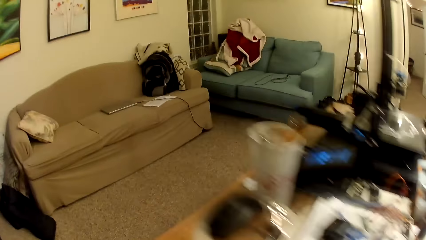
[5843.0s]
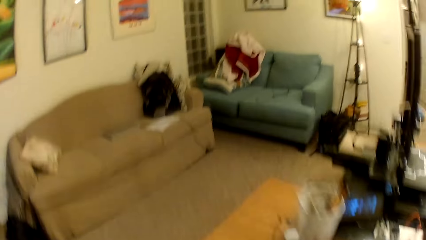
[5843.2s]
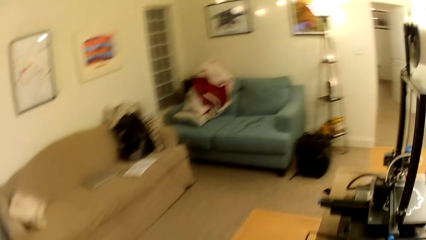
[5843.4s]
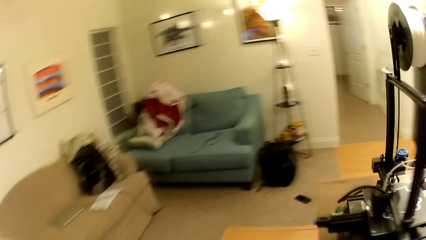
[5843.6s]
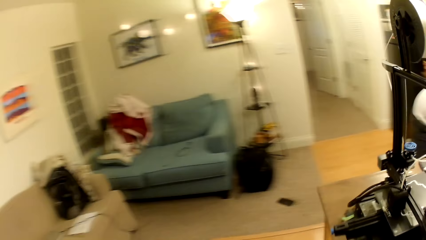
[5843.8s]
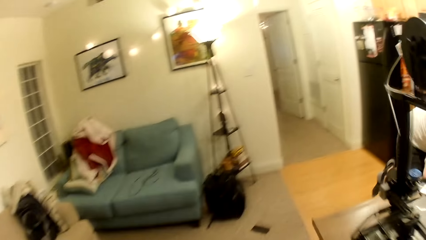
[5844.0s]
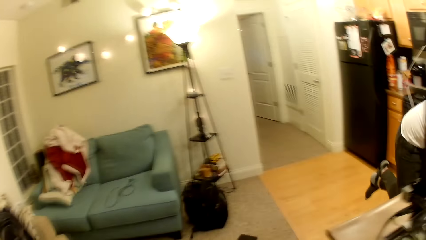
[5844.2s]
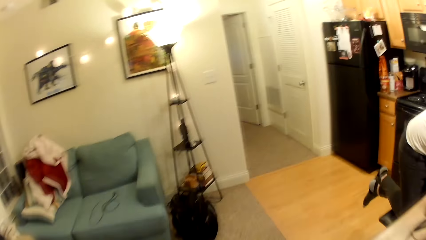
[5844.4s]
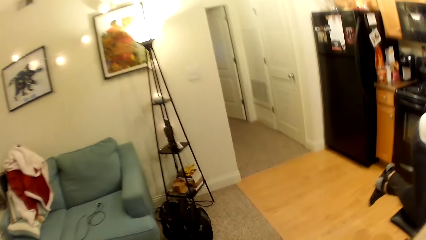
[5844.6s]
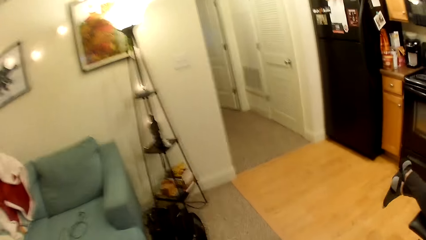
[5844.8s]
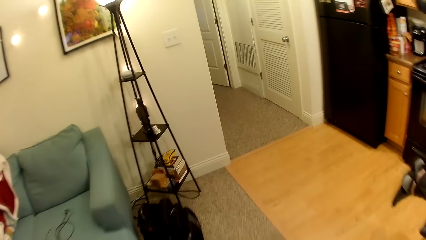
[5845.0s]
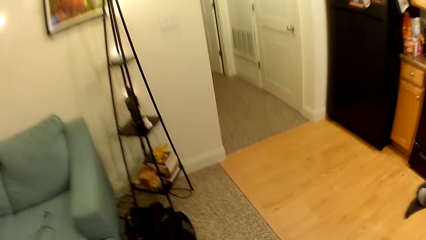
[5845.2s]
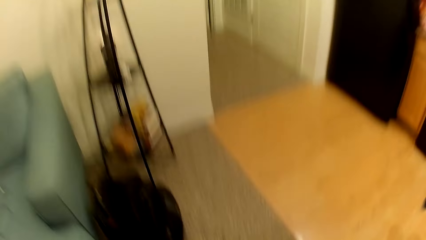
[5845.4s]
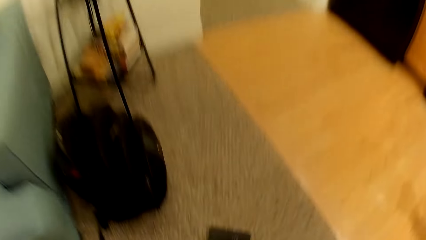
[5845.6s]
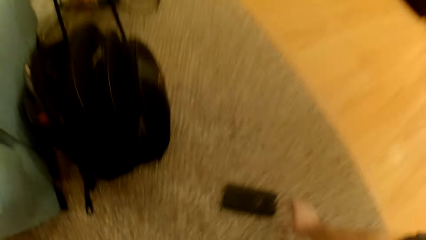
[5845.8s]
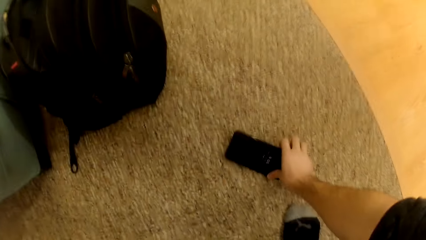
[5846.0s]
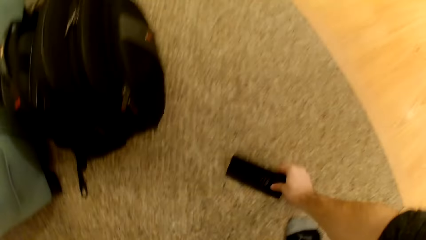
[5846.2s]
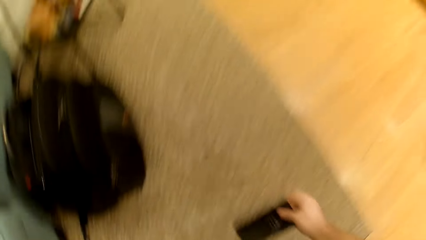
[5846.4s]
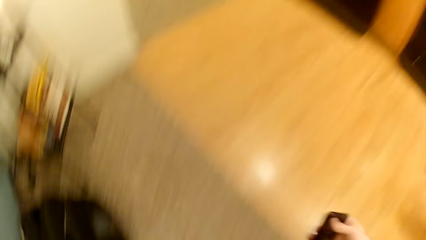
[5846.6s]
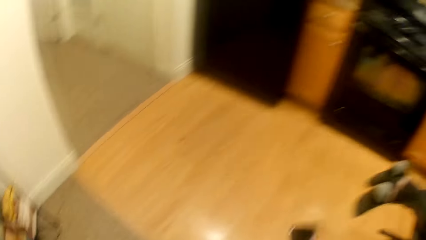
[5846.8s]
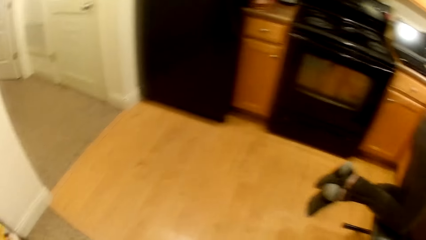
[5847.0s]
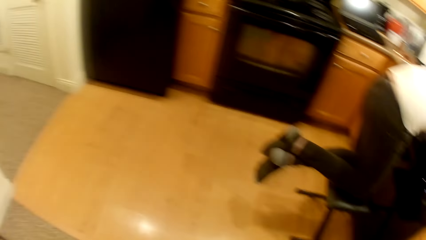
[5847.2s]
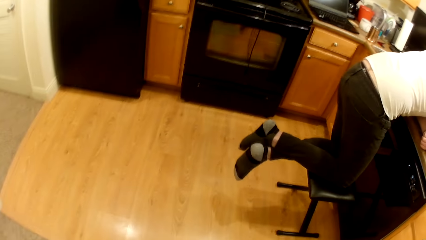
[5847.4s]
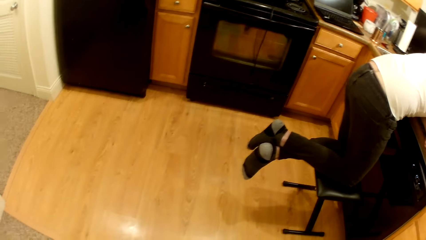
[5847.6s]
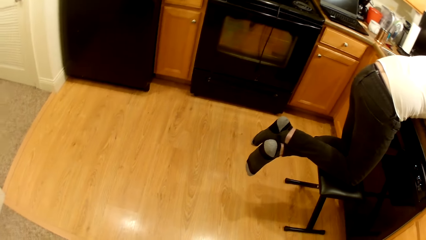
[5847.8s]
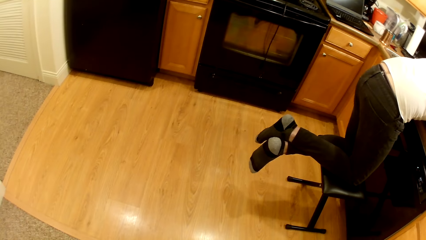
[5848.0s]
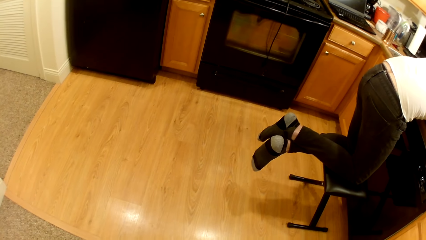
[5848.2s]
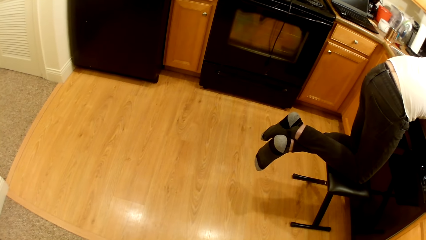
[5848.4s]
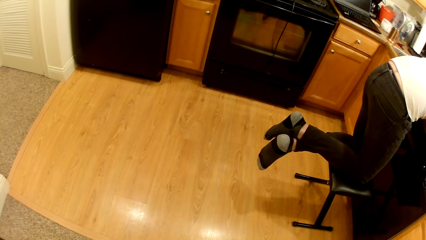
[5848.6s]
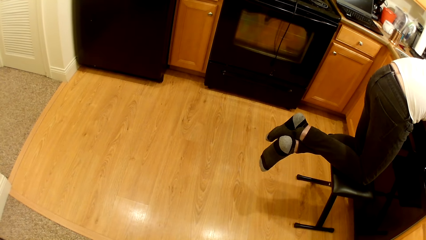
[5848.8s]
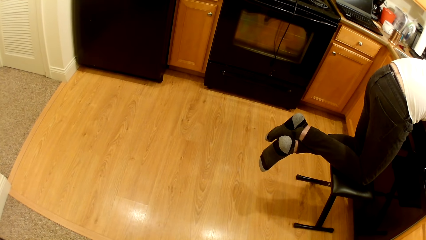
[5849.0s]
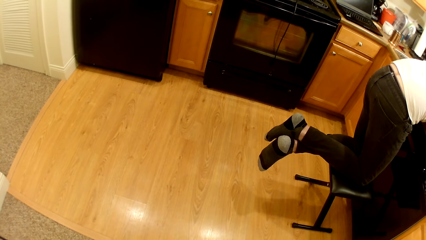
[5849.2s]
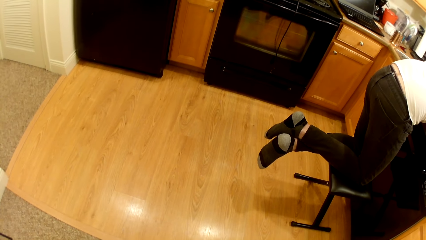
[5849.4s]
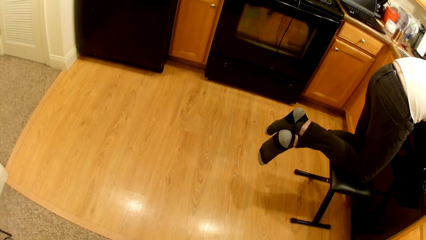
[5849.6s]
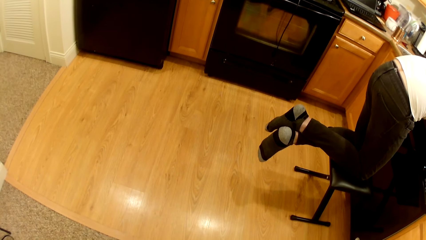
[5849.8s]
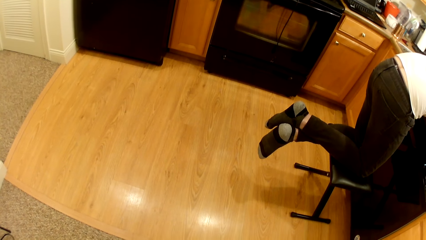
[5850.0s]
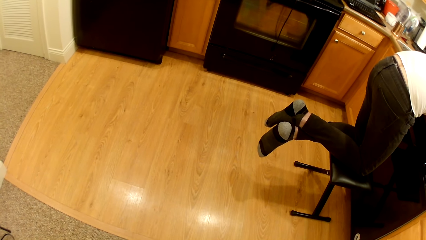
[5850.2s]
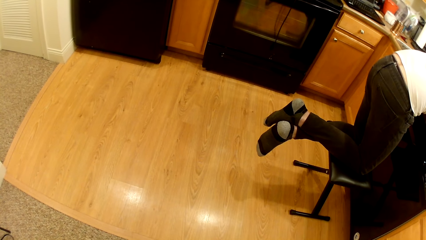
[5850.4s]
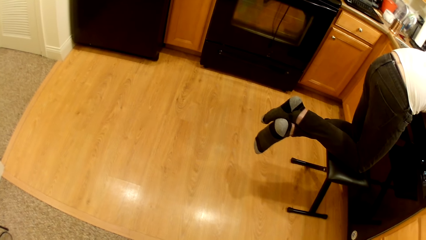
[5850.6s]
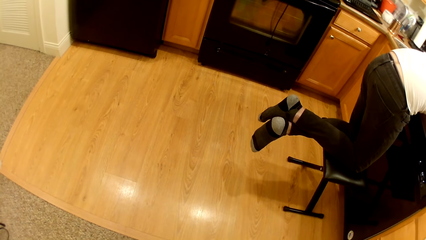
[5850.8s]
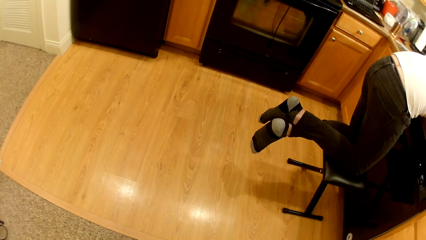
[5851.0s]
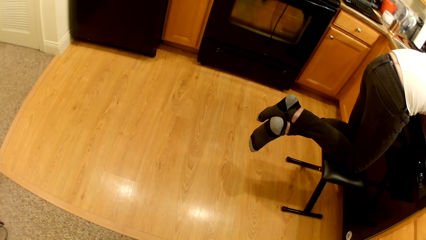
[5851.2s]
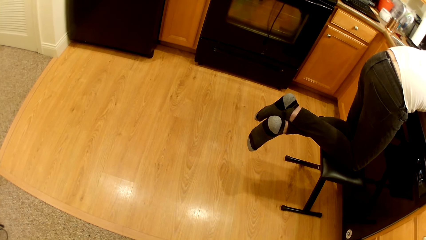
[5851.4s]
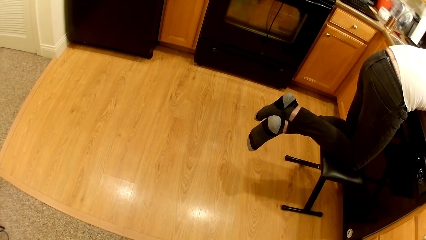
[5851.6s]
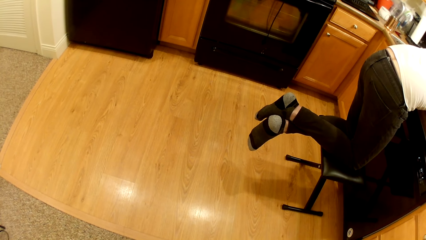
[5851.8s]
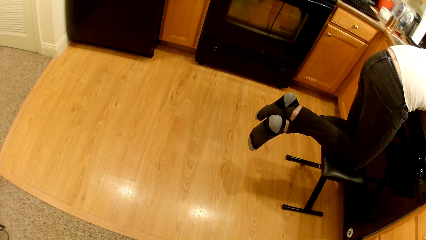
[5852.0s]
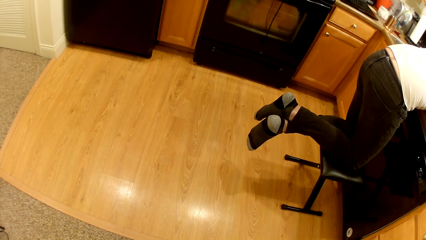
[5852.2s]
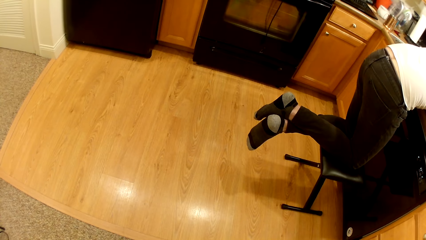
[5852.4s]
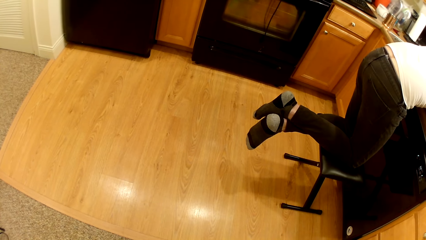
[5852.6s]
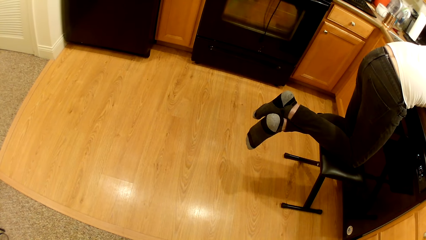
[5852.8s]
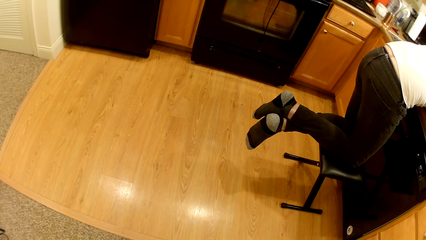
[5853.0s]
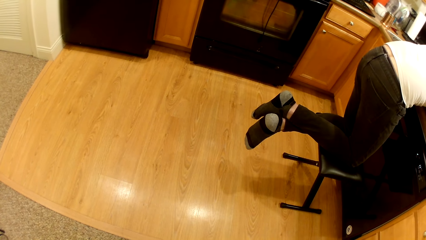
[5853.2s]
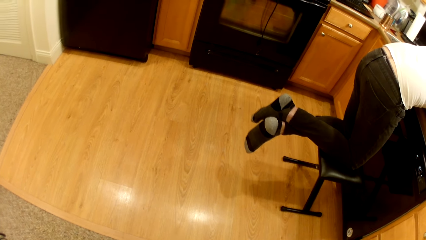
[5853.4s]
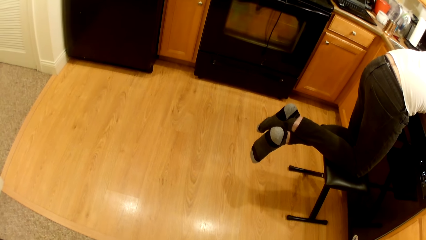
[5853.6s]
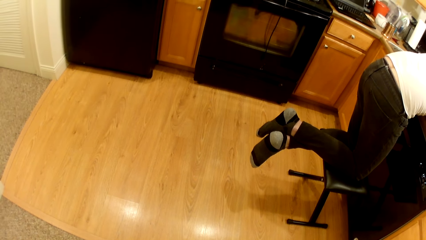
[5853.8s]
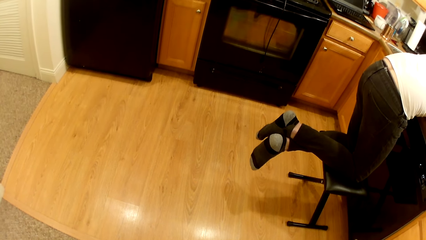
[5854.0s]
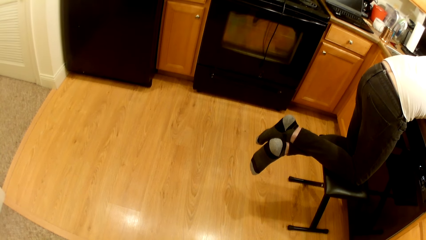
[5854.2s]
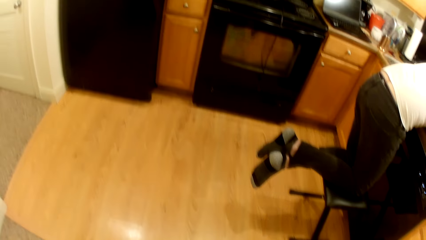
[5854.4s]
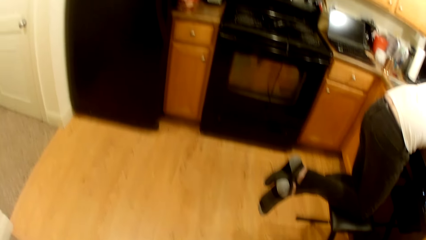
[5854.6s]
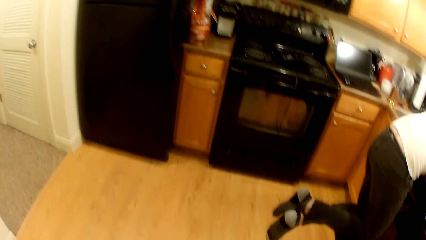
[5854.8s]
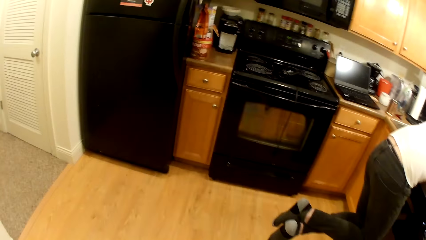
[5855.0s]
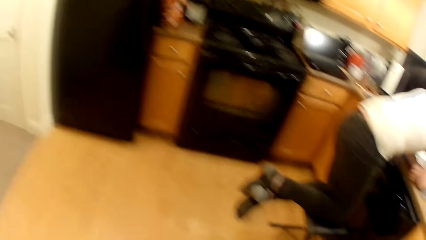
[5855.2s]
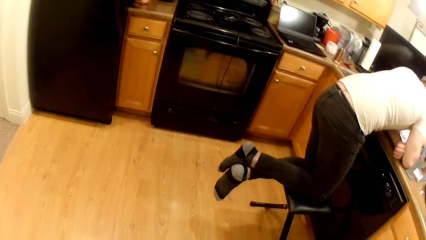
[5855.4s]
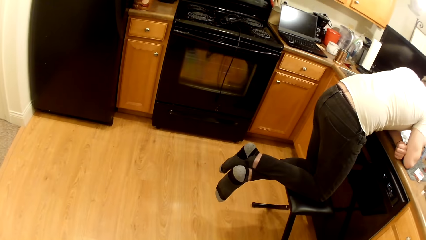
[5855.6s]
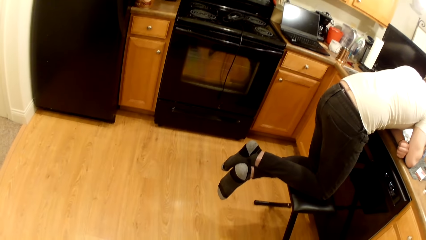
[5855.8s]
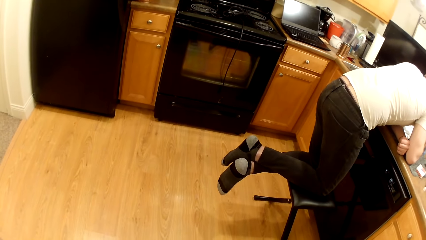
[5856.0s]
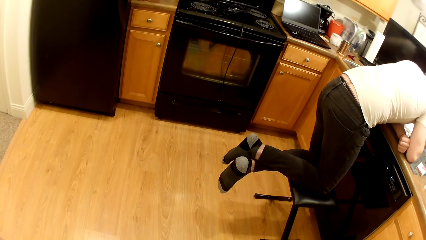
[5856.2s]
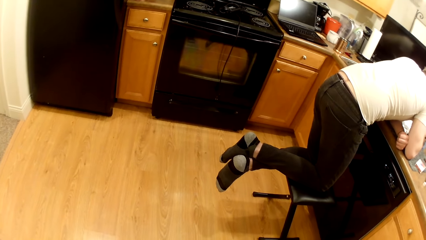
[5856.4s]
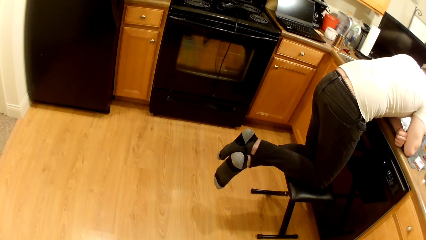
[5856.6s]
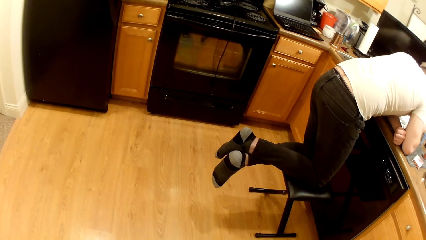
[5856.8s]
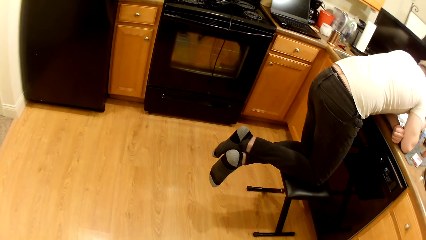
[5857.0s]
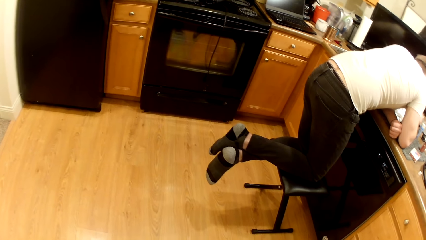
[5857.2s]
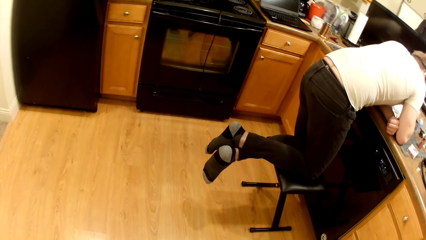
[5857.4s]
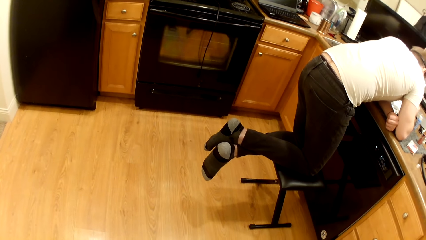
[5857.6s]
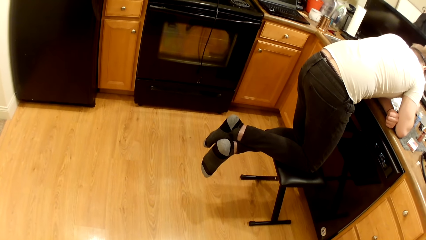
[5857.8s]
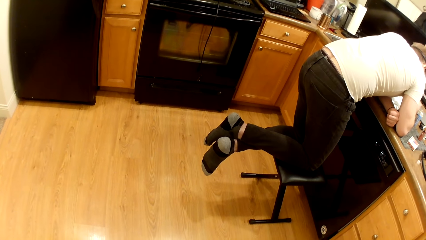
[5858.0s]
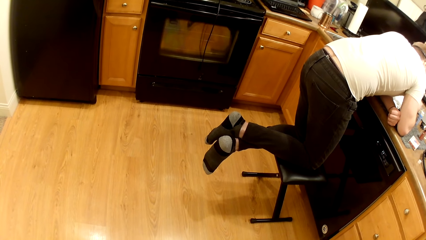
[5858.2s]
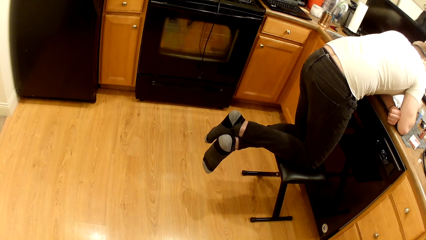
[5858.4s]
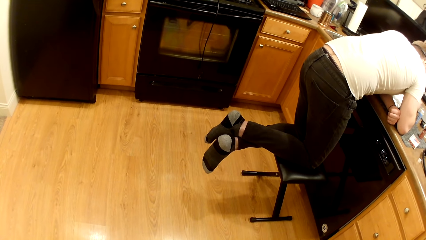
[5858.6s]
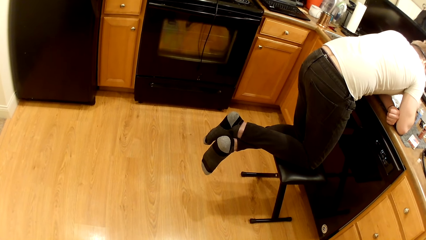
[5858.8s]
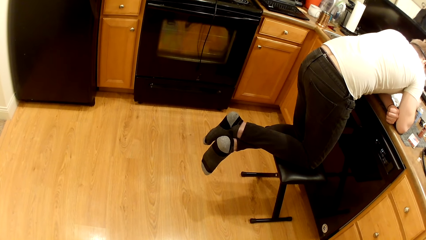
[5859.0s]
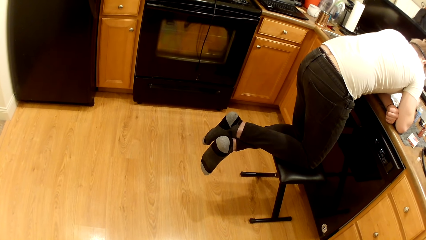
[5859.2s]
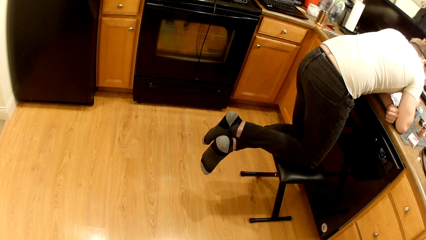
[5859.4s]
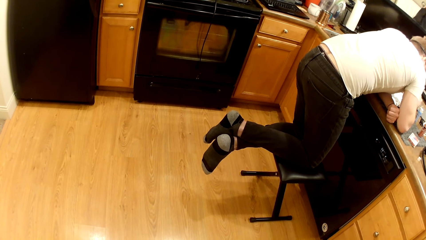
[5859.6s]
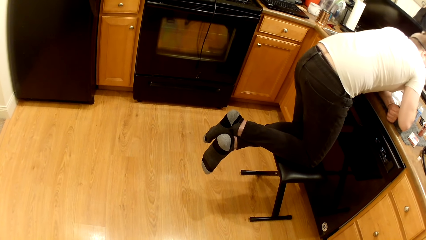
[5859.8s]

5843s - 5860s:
The camera wearer walks towards a phone in the middle of the room. He picks up the phone on the floor with his right hand. He looks at the man.
